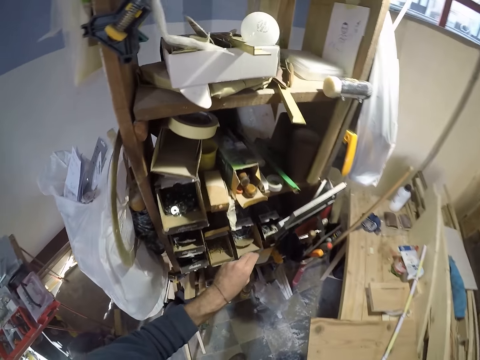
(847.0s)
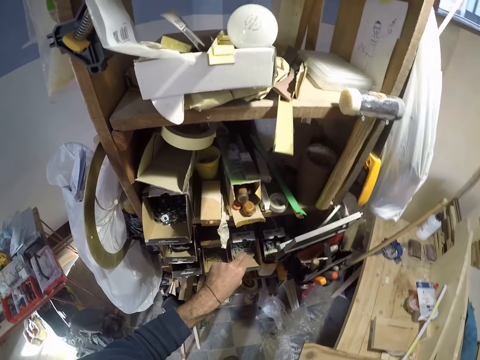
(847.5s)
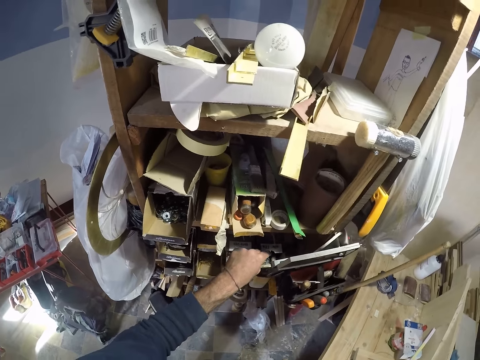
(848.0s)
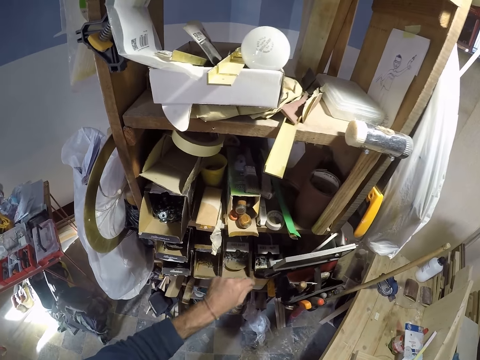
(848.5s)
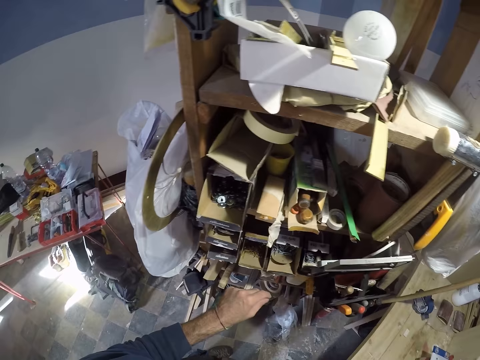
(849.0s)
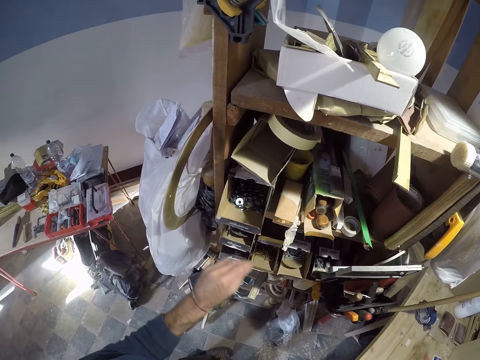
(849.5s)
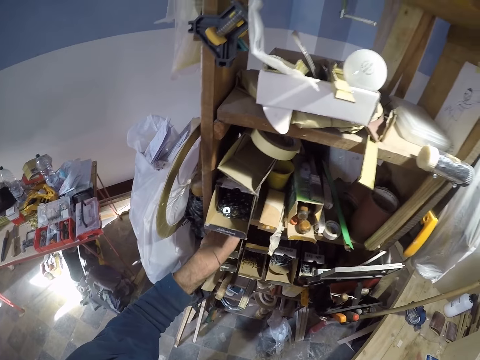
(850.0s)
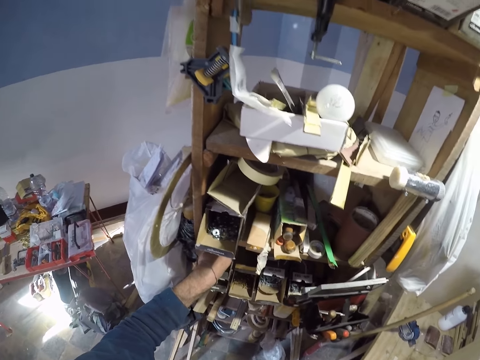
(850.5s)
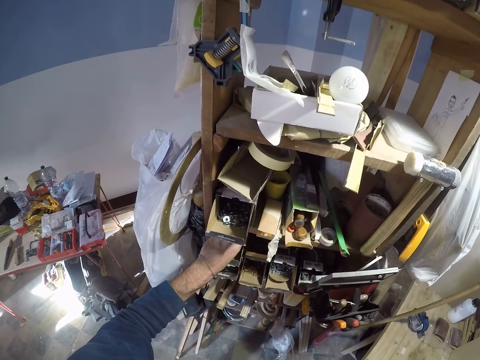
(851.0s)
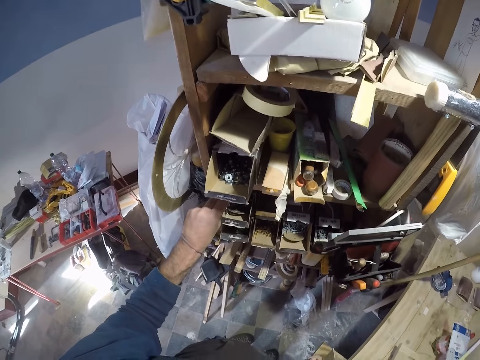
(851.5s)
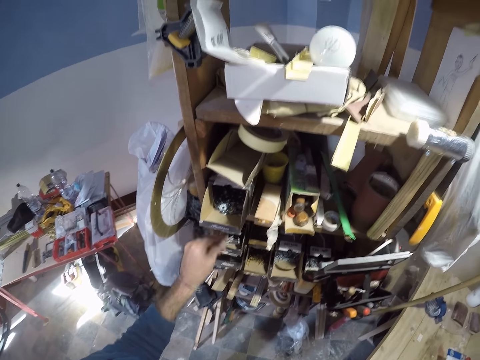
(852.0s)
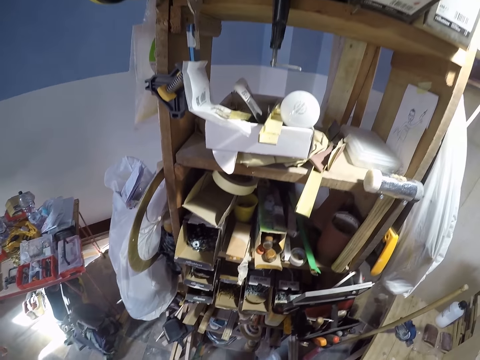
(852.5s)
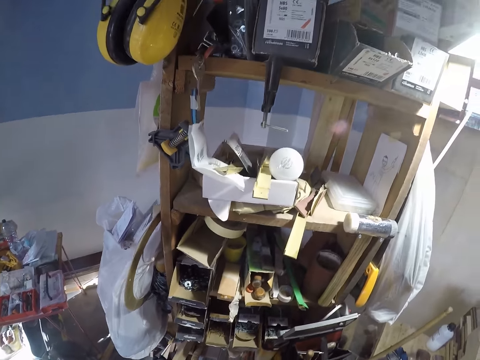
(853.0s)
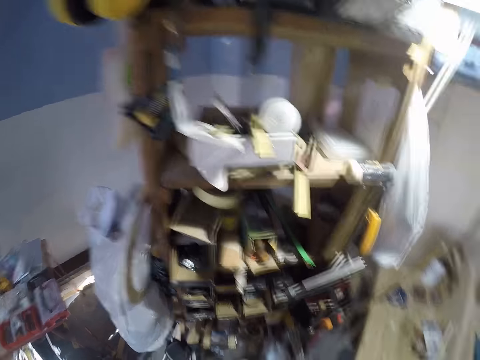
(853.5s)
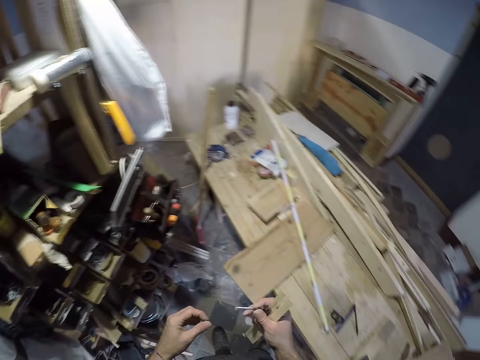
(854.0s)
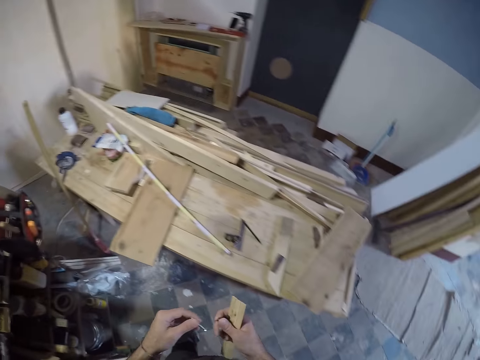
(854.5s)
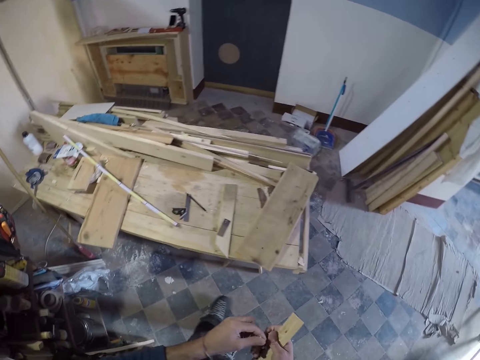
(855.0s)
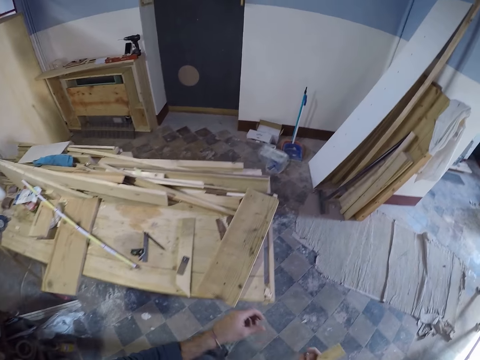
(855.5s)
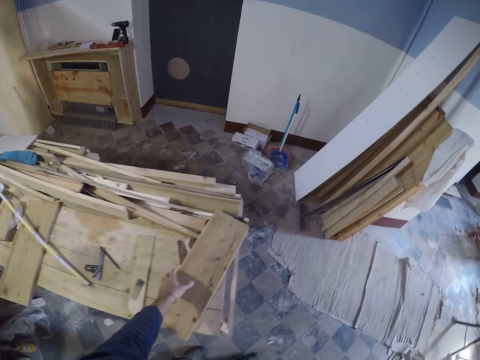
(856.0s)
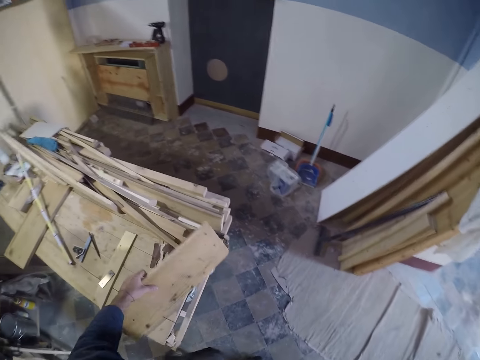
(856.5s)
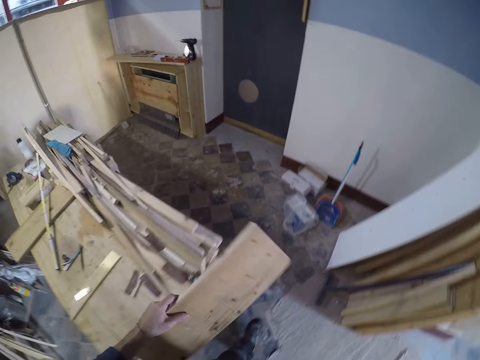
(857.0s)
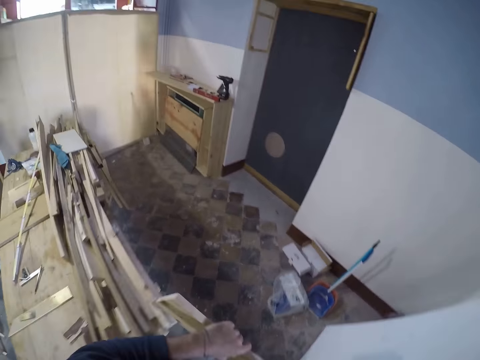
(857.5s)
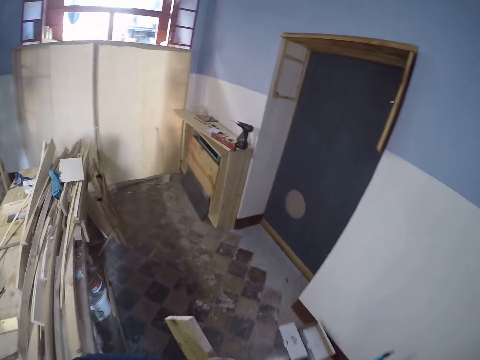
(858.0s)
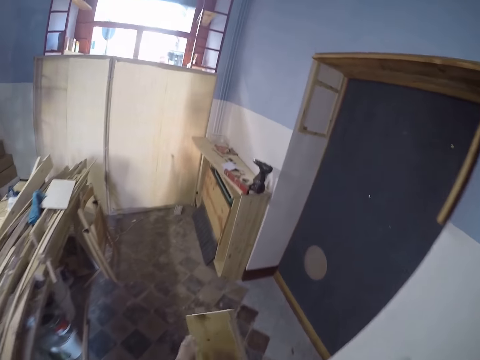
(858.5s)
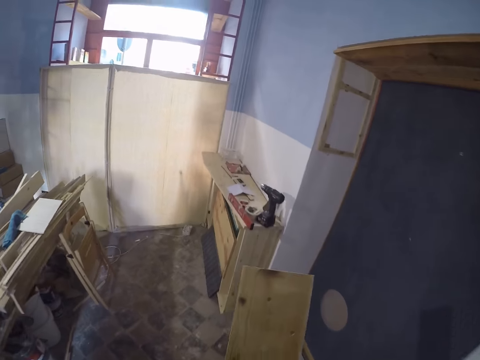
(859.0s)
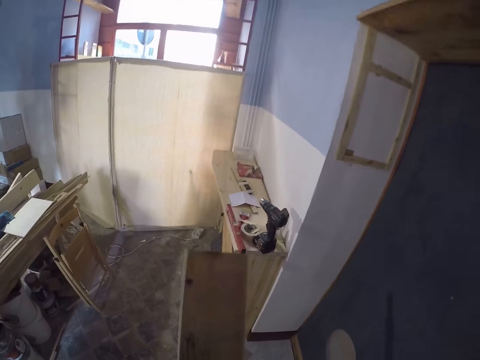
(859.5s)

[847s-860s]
The camera wearer touches a box. He picks up a screw from the box with his left hand. He places the screw in his right hand. He walks. He picks up the piece of wood from the table with his left hand. He walks on the floor.

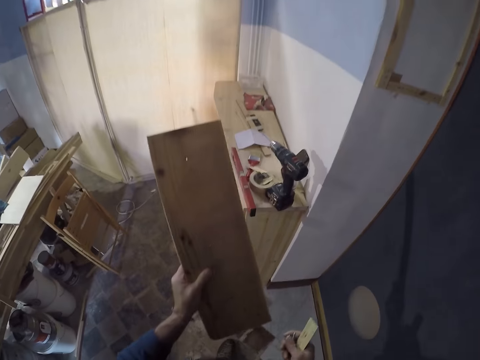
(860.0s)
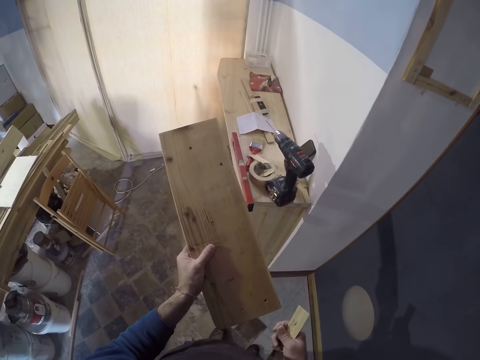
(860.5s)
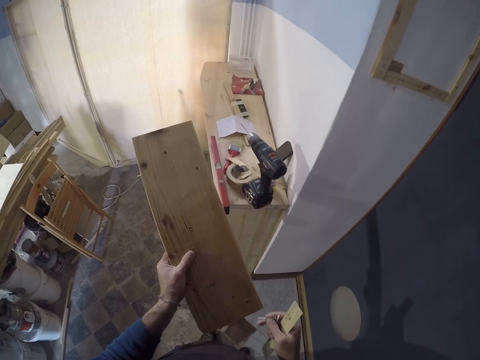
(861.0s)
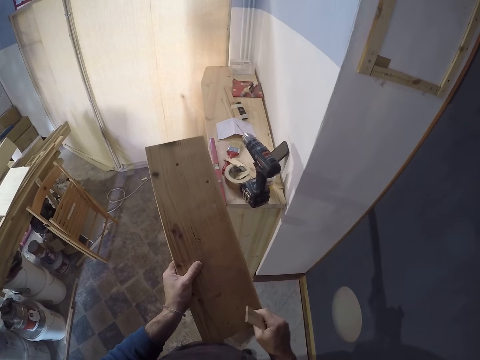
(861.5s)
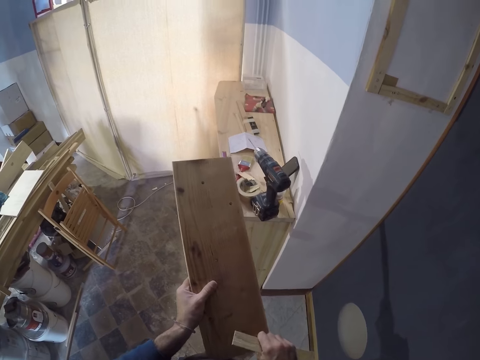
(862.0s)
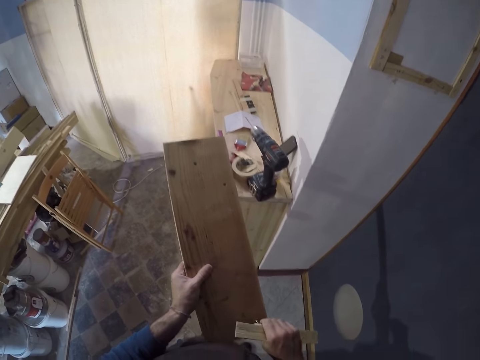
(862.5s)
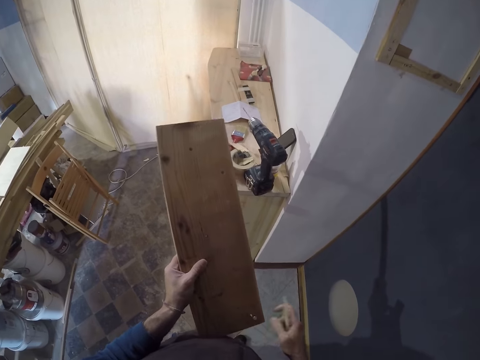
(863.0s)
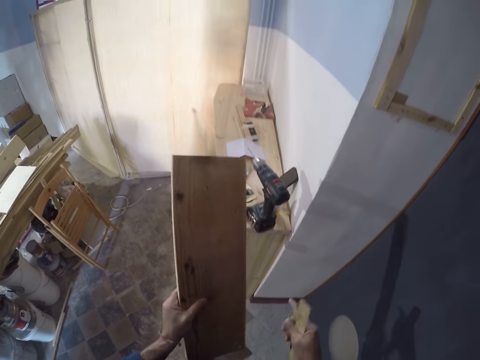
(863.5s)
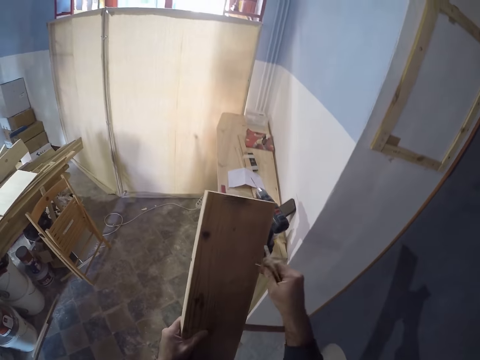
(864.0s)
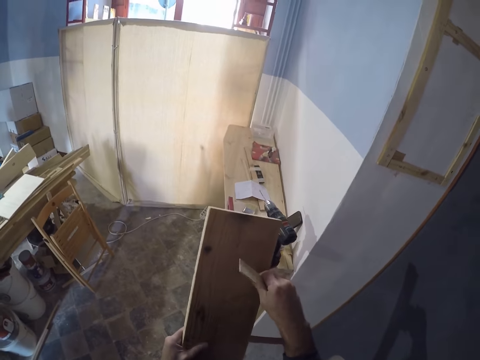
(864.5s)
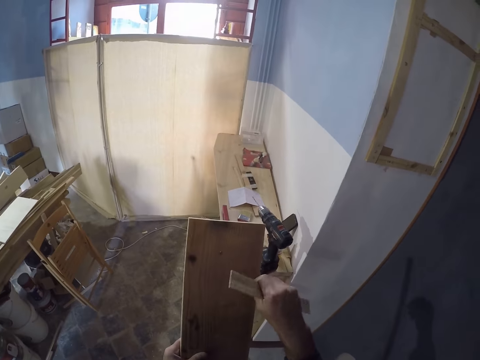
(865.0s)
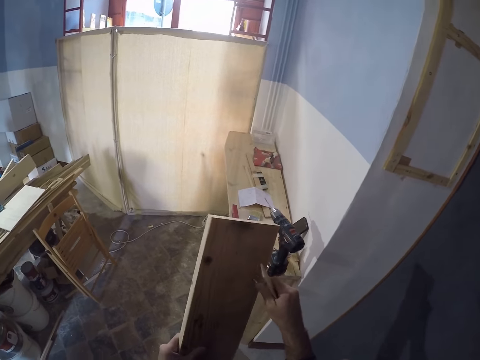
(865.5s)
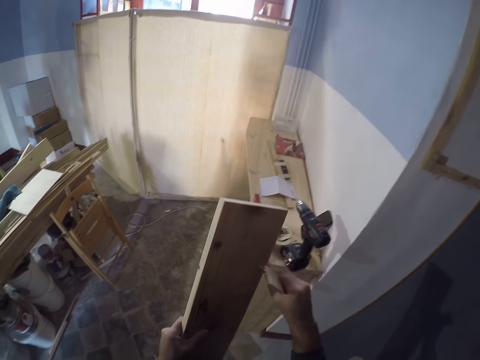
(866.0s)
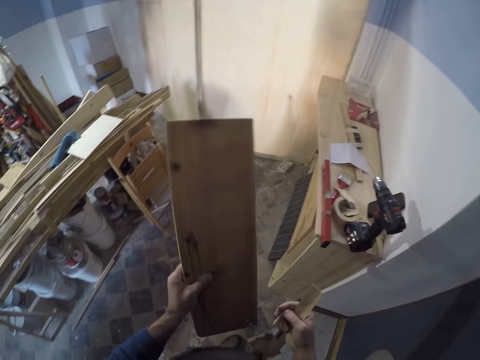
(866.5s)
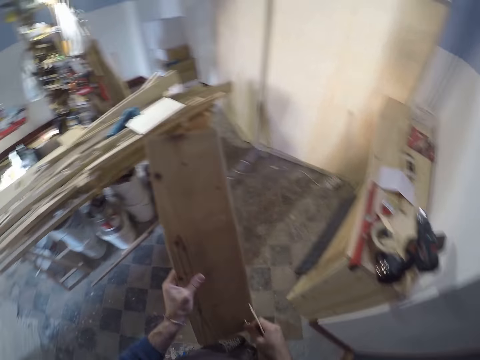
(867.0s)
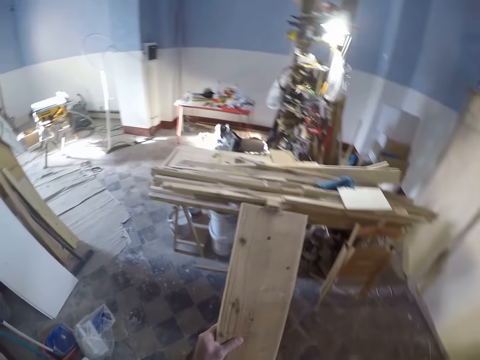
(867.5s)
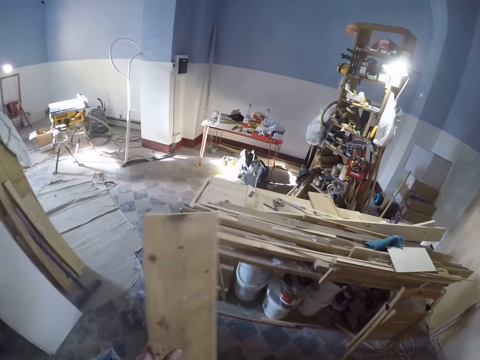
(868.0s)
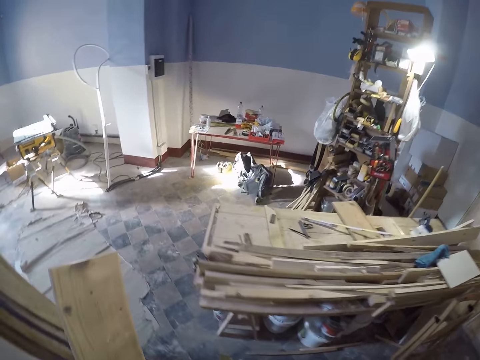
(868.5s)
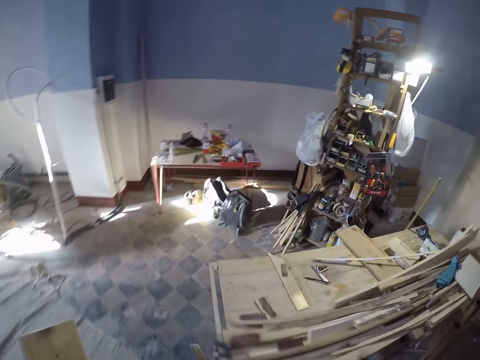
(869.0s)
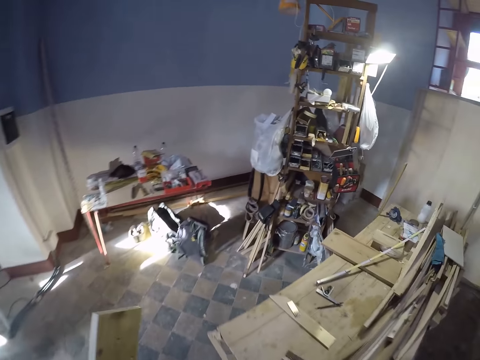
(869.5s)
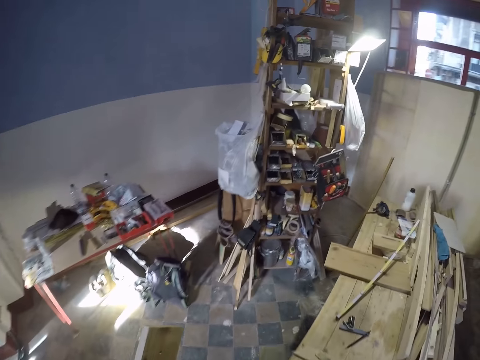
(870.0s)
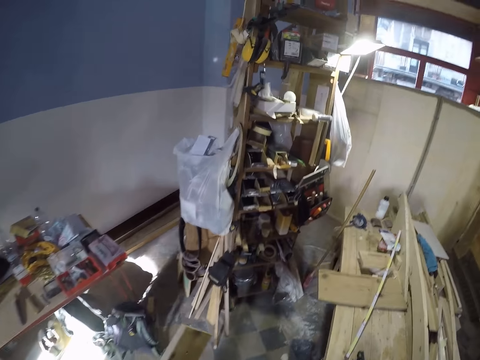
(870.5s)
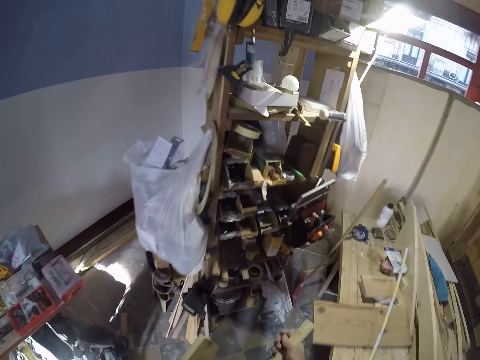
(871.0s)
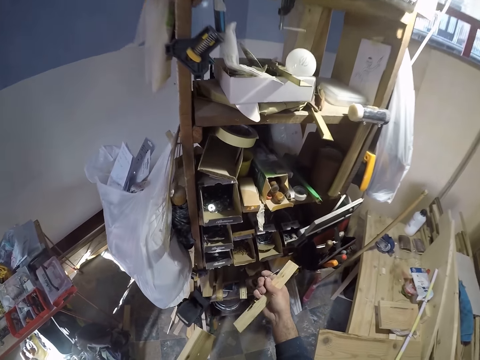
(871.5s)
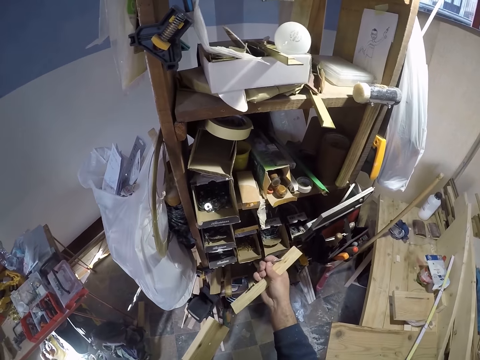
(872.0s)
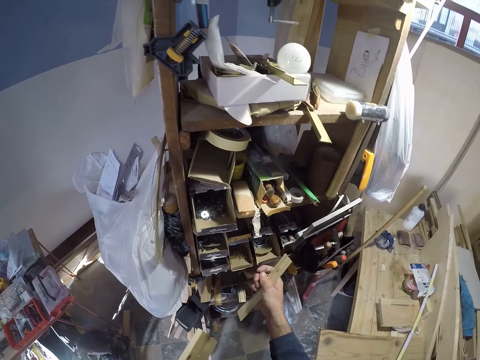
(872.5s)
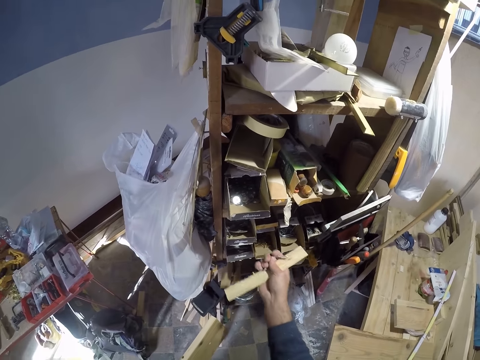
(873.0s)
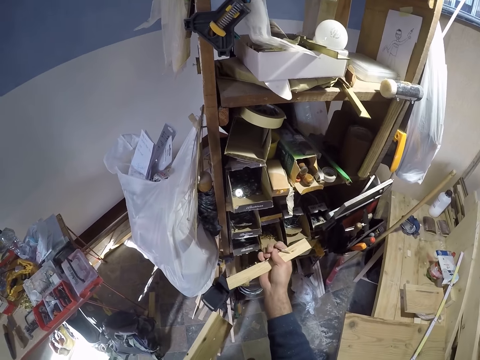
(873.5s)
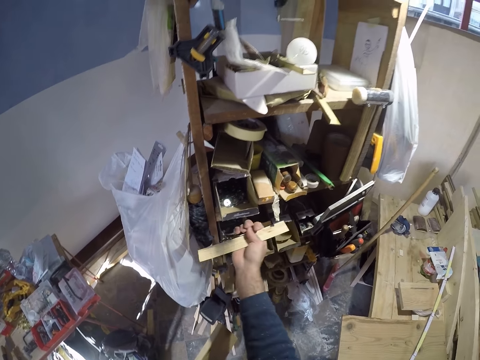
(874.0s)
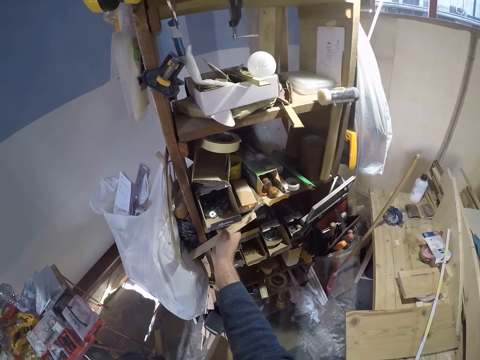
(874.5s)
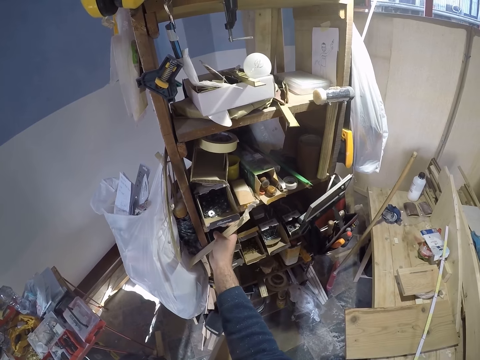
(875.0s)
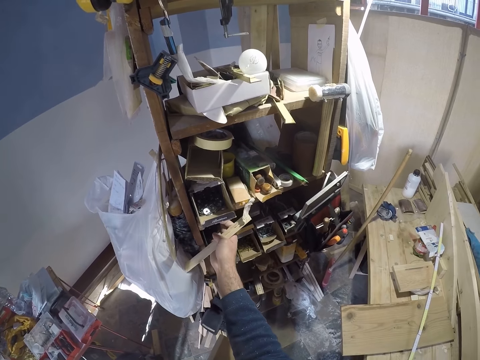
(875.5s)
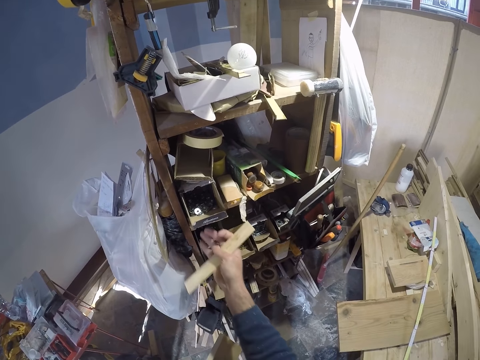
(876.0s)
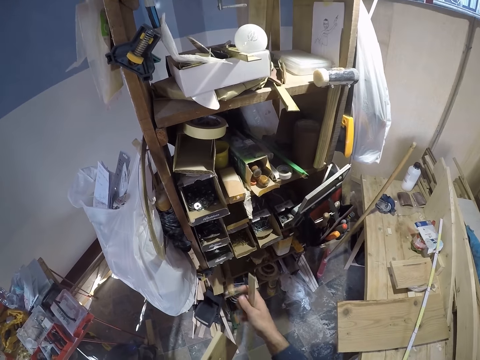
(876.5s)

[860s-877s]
The camera wearer puts a nail in the piece of wood with his right hand. He puts a nail in a hole in the piece of wood with his right hand. He removes the nail from the hole in the piece of wood with his right hand. He removes it again. He walks on the floor. He drops the nail in the box on the shelf with his right hand.
